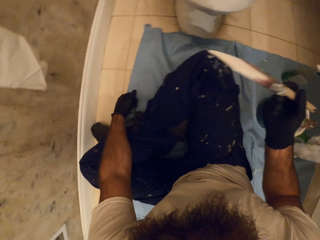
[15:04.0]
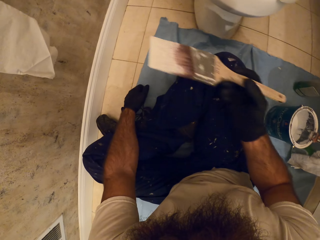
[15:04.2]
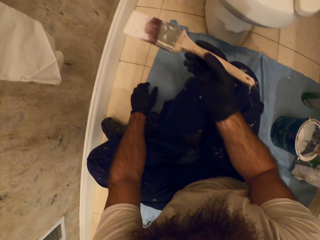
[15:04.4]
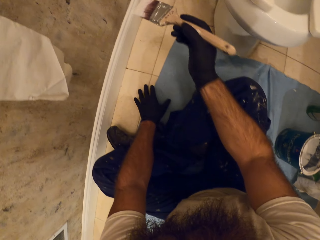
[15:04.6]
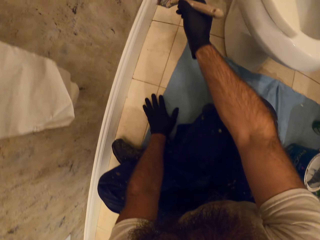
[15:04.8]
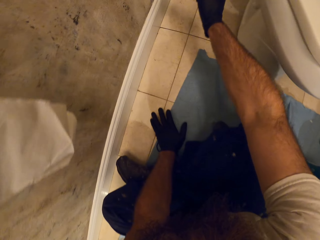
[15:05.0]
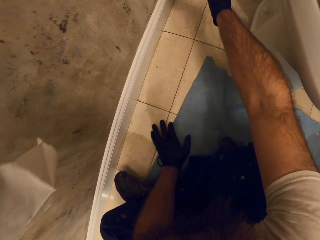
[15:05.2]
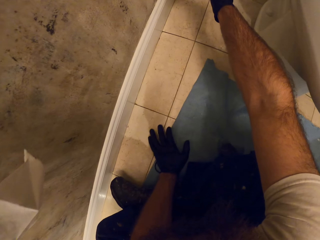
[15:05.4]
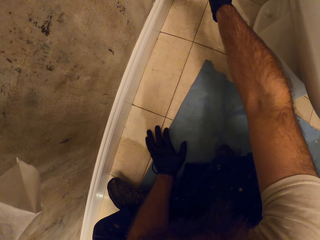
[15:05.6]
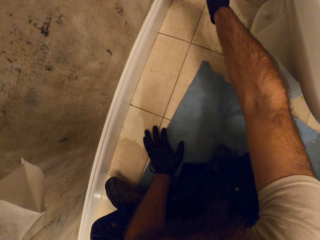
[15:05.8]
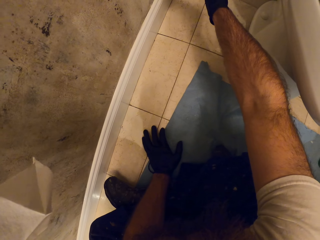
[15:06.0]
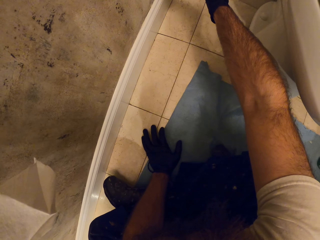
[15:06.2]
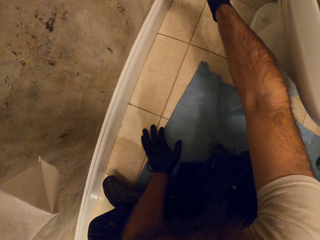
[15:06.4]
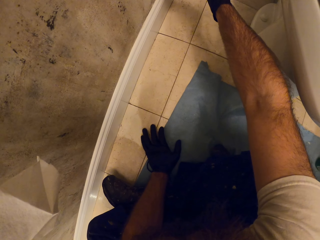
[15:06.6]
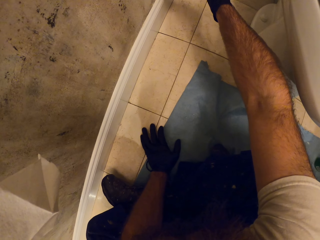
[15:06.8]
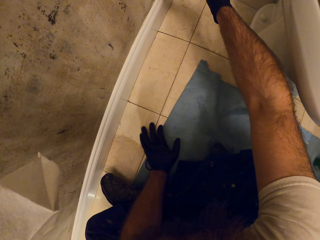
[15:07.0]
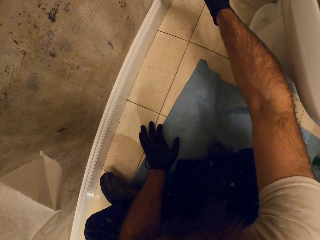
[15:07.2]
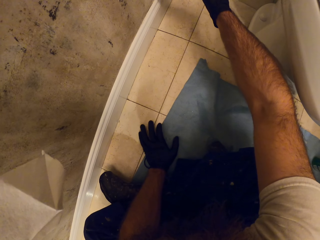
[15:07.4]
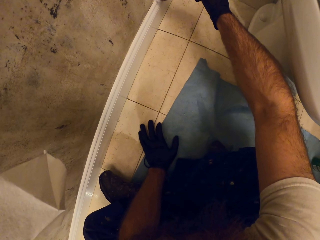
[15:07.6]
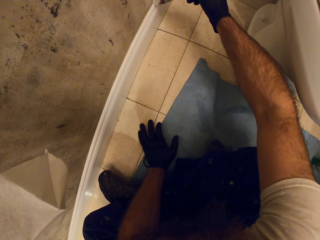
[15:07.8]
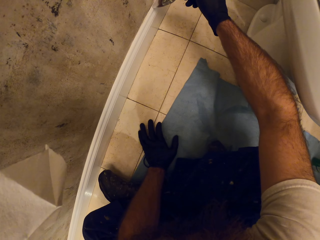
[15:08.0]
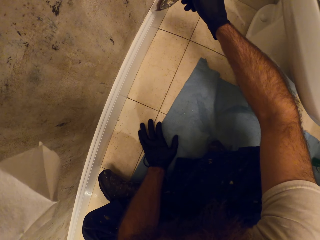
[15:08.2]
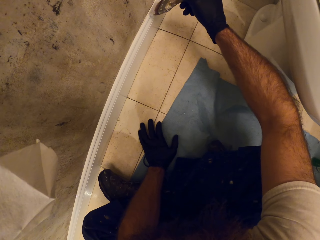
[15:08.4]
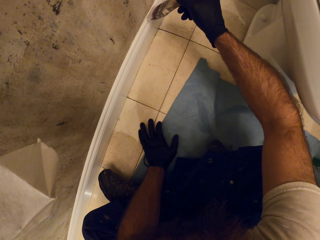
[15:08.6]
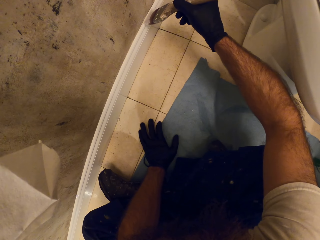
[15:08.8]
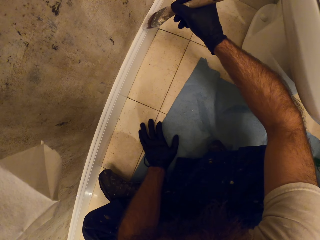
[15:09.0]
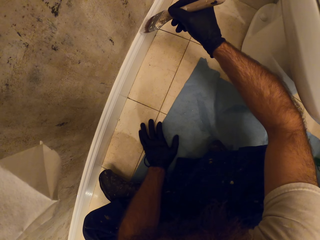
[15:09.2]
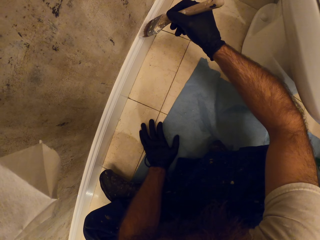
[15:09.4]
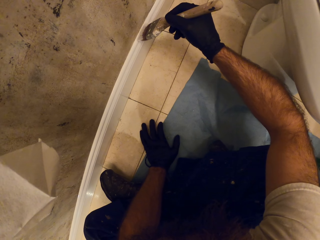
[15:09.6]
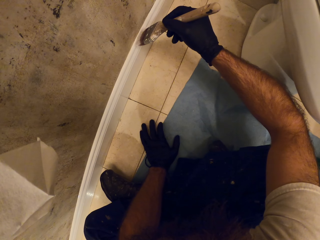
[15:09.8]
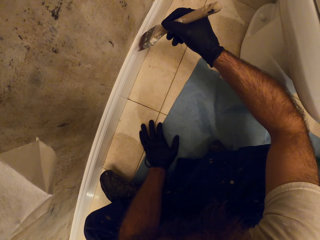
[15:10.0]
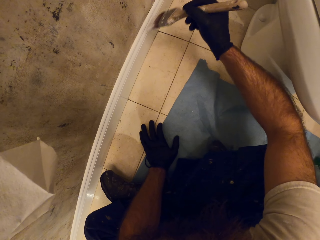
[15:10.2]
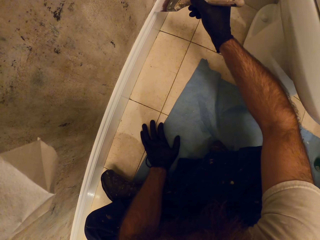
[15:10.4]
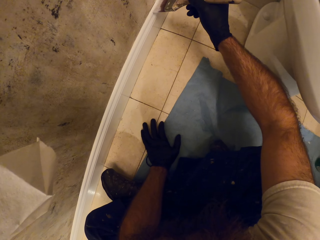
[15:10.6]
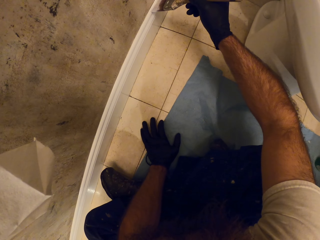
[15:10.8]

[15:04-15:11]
The camera wearer paints the wall with the brush in his right hand.

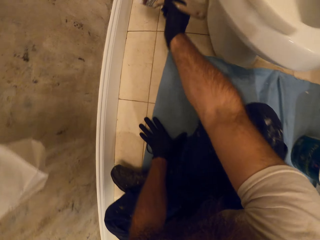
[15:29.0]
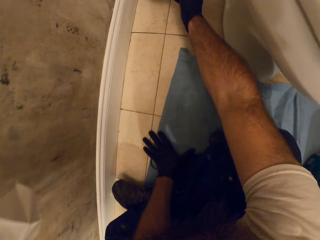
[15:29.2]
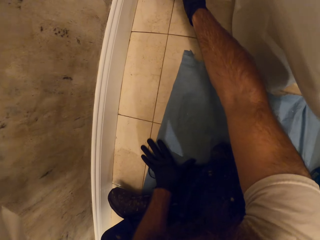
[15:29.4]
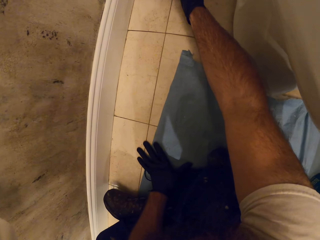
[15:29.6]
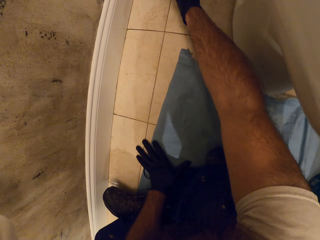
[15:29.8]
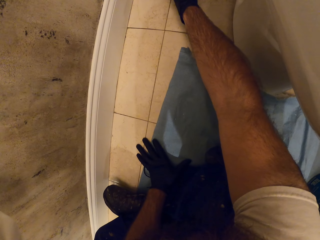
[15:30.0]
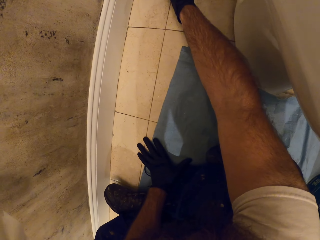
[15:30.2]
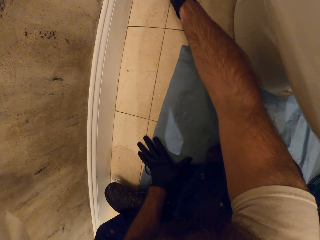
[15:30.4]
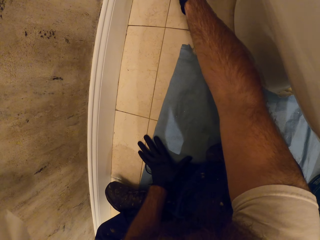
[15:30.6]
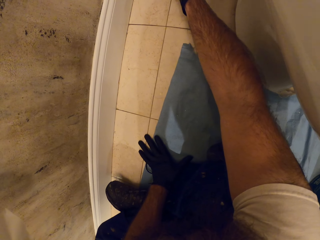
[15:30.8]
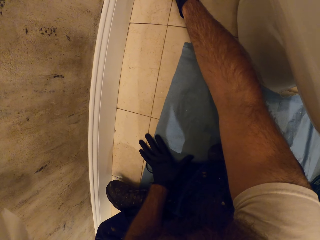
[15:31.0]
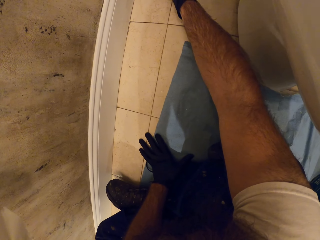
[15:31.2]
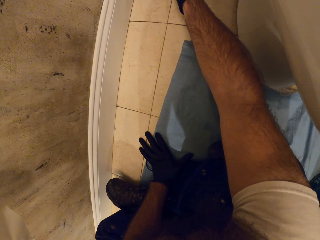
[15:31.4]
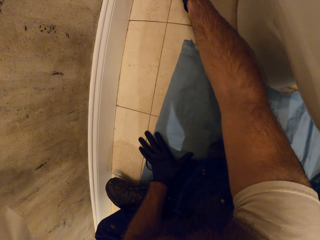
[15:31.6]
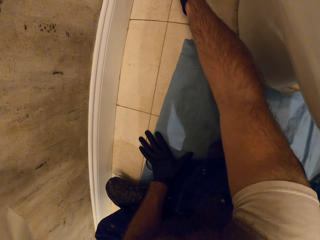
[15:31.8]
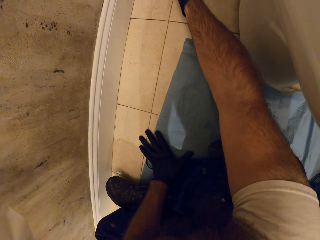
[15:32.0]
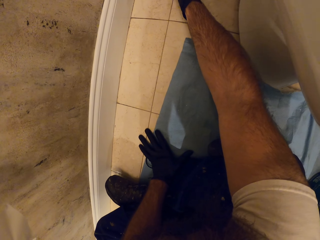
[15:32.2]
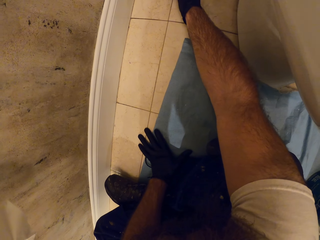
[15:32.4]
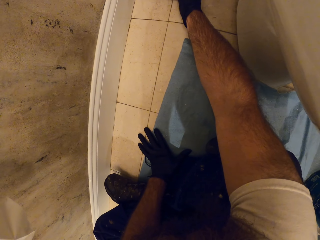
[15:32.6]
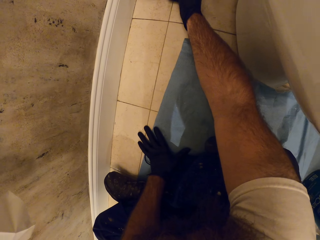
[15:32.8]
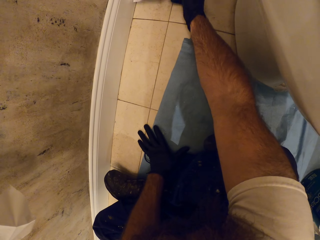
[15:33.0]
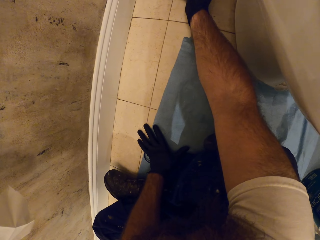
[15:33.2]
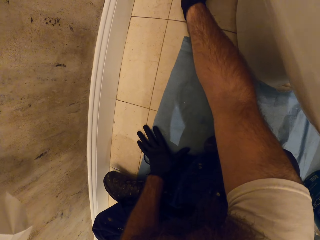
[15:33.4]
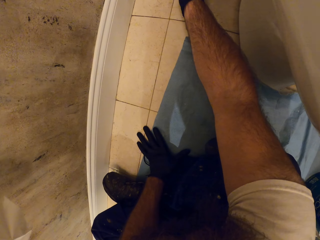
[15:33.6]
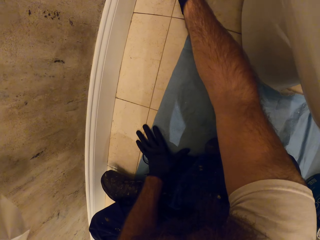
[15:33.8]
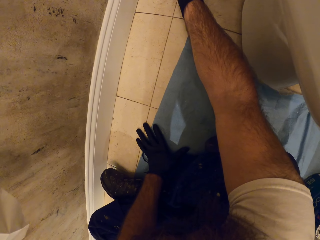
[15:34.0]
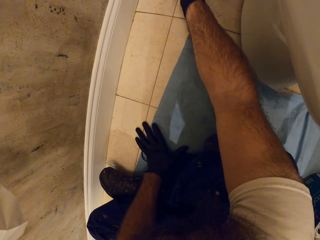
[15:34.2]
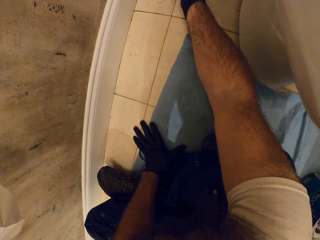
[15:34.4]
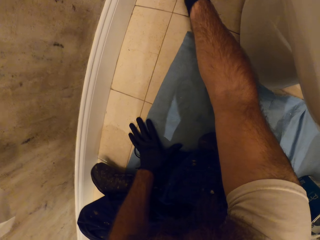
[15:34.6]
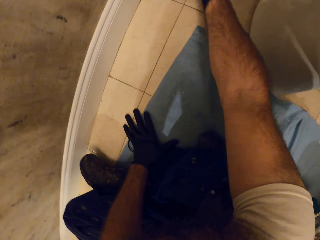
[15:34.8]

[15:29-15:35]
The camera wearer paints the wall with the brush in his right hand.

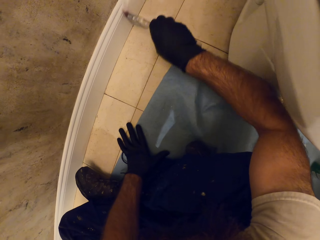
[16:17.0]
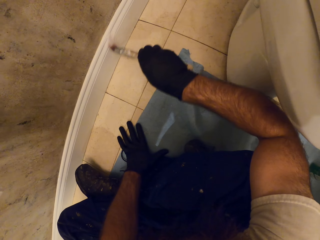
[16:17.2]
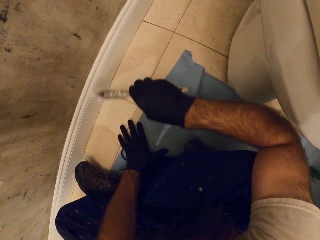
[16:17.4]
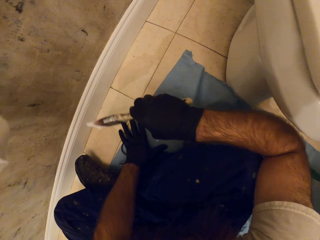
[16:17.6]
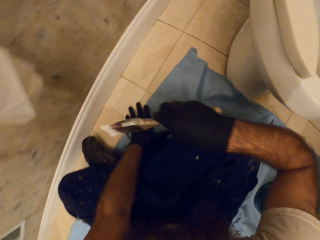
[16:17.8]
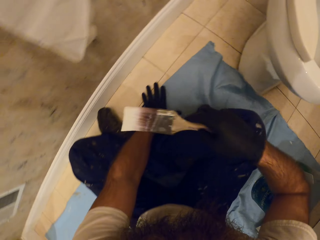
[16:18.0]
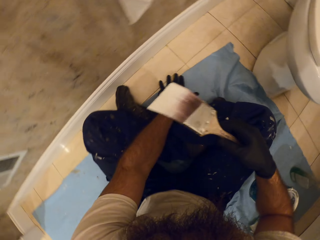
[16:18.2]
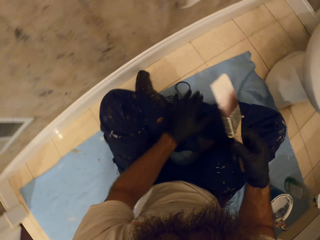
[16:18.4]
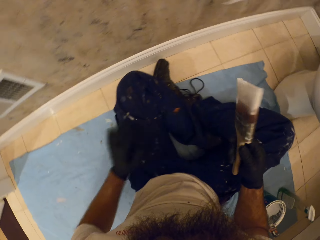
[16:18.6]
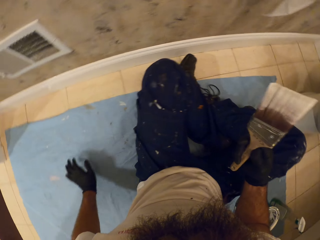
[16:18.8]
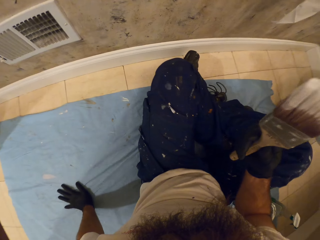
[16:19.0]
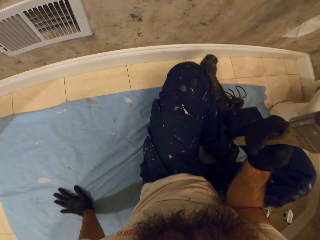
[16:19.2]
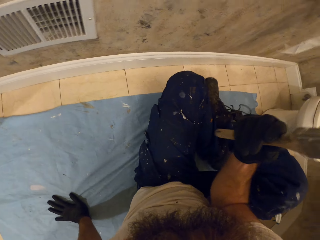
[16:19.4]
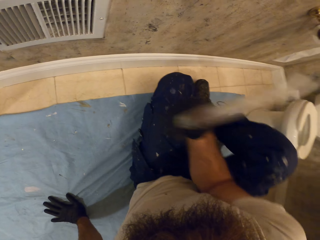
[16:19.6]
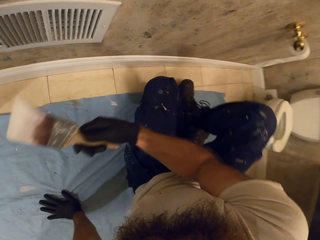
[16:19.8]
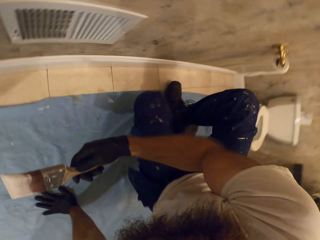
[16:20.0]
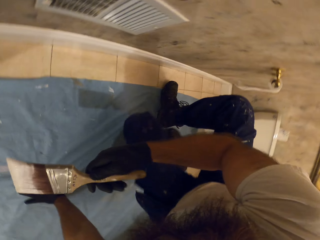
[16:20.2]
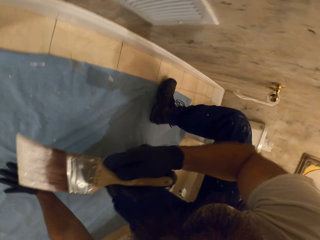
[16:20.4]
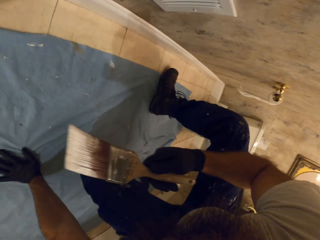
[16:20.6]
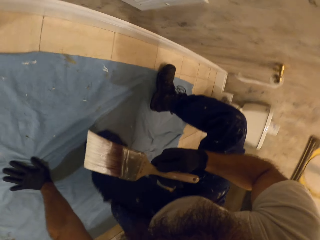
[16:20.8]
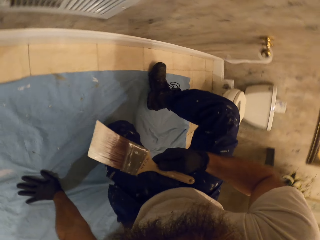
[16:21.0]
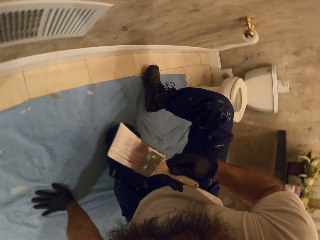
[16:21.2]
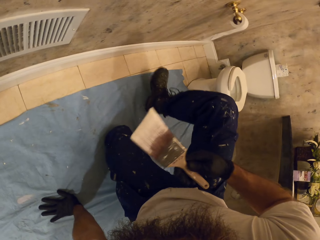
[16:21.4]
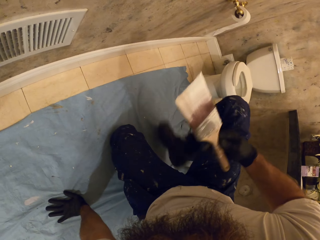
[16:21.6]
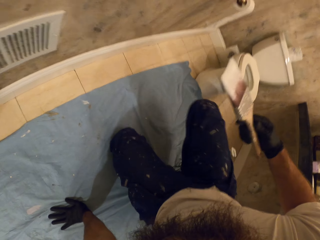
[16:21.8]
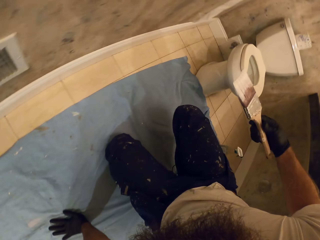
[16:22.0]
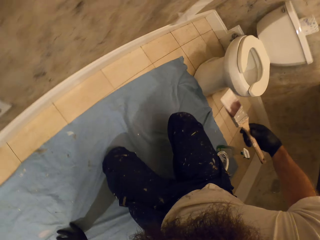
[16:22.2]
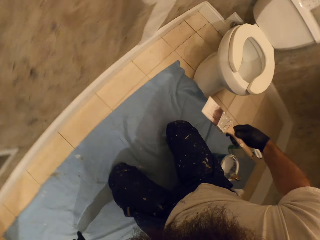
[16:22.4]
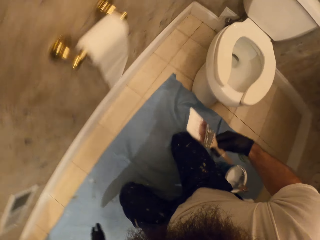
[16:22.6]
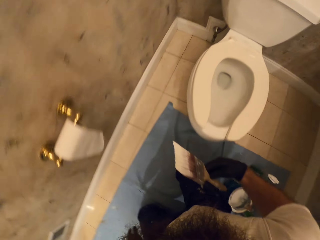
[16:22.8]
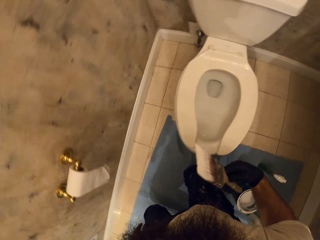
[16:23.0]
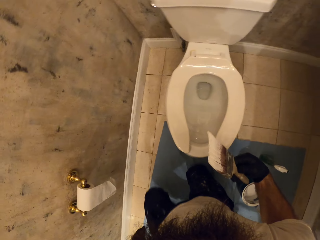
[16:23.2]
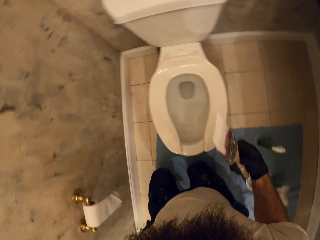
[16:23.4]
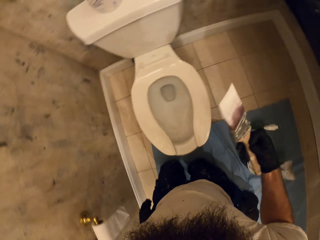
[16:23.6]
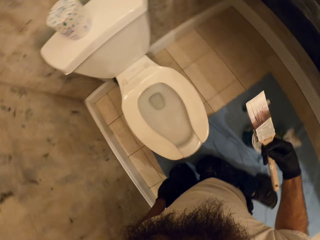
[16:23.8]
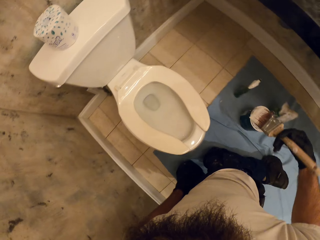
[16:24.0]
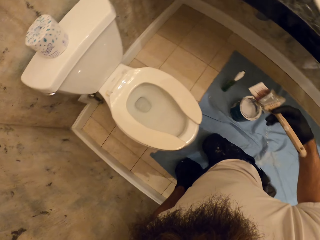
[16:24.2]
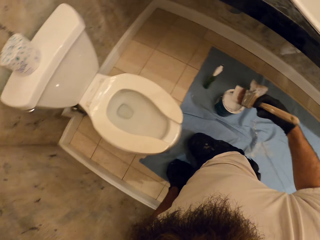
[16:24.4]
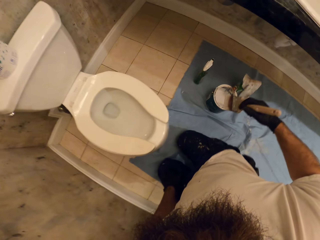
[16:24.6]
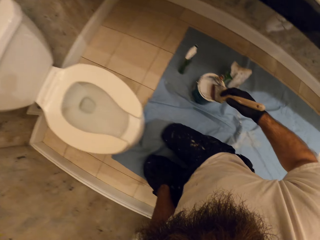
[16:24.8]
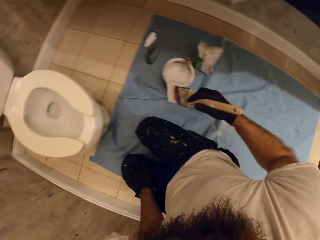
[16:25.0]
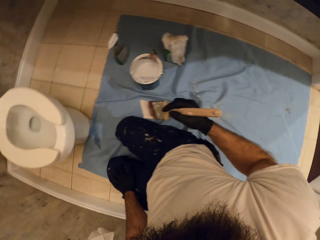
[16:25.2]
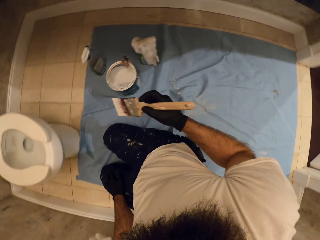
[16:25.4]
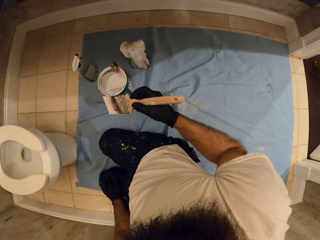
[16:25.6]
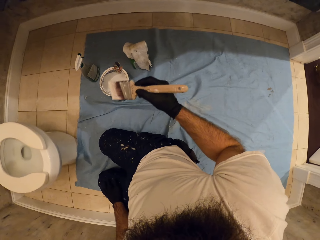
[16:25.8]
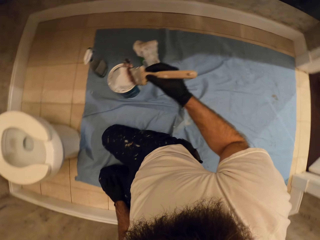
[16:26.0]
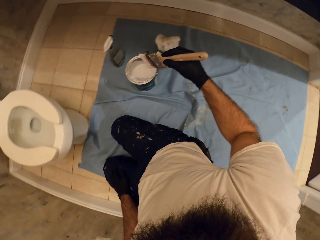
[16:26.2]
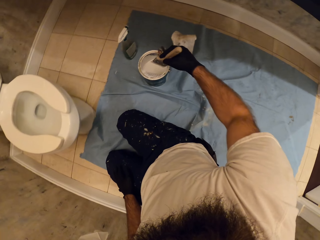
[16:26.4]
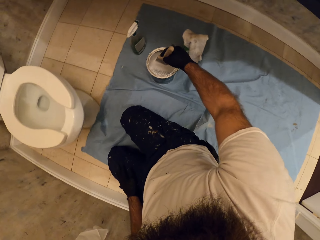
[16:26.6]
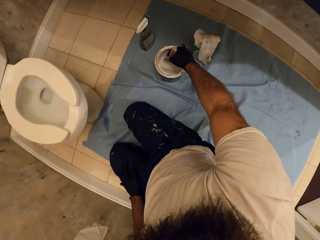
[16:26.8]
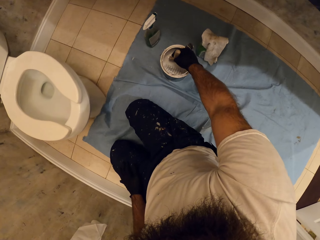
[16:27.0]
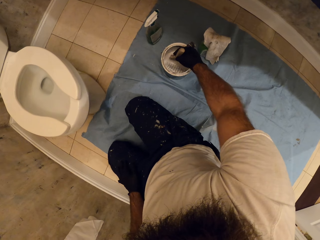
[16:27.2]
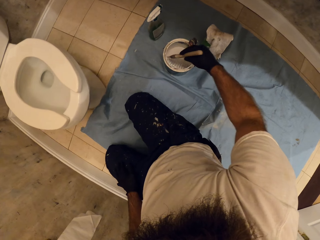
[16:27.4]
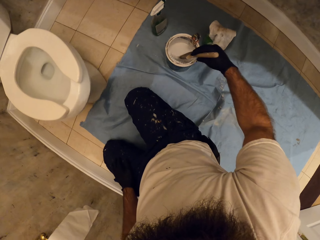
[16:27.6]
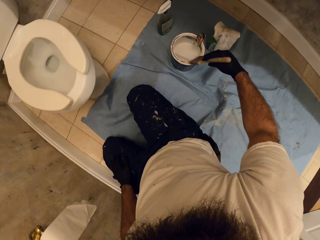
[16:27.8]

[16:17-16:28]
The camera wearer moves on the floor. He dips the painting brush in his right hand in the paint can on the floor.
